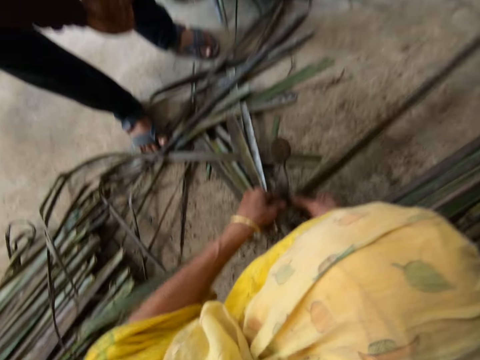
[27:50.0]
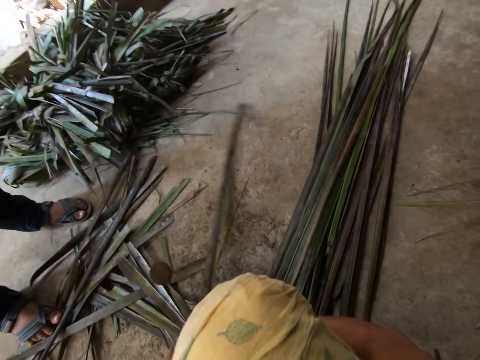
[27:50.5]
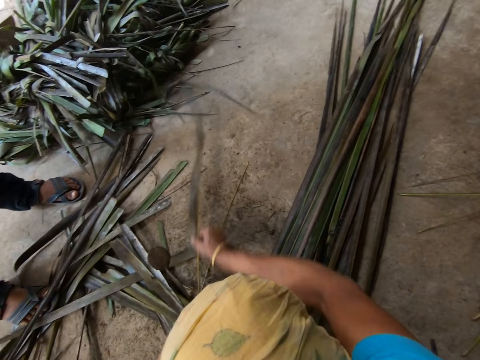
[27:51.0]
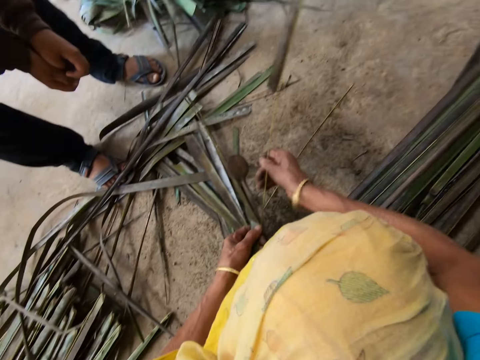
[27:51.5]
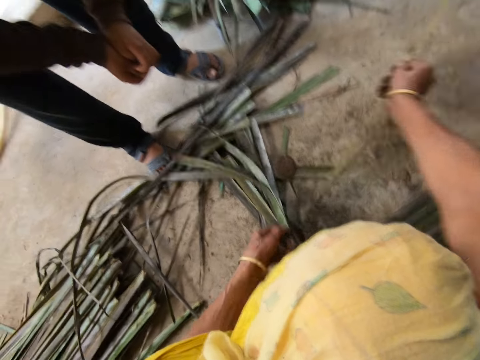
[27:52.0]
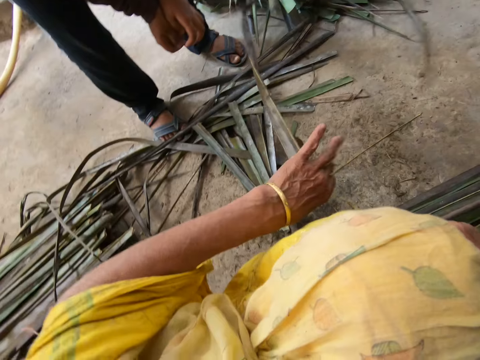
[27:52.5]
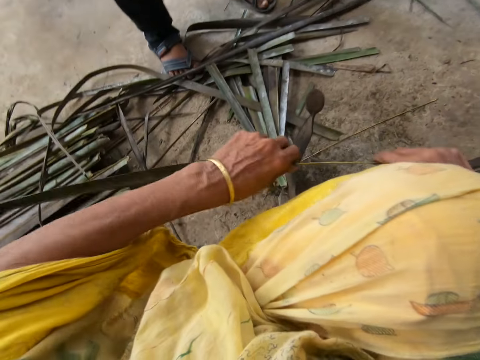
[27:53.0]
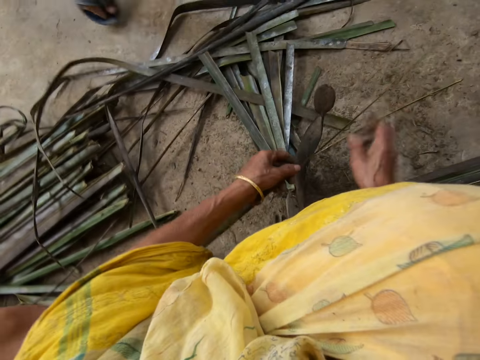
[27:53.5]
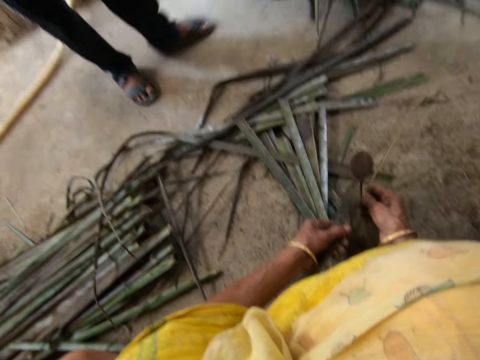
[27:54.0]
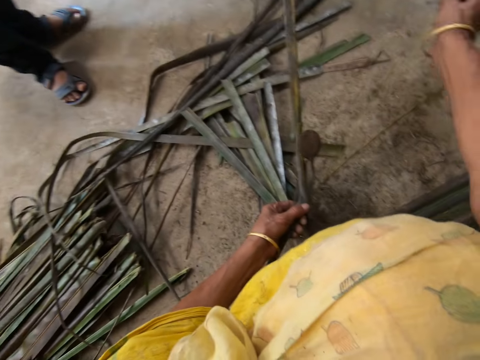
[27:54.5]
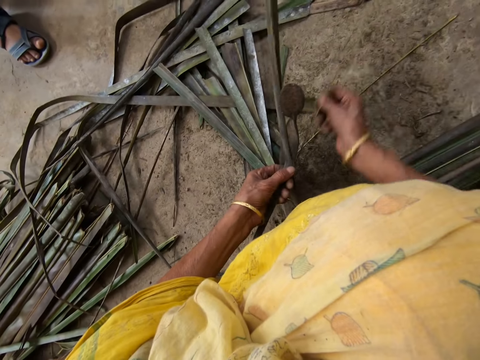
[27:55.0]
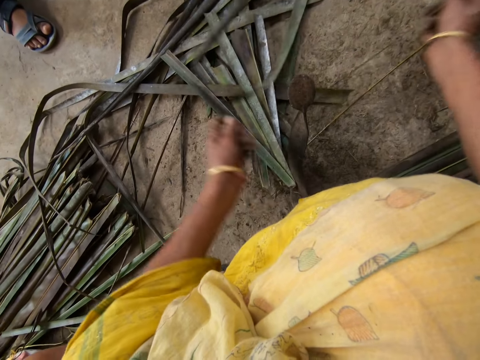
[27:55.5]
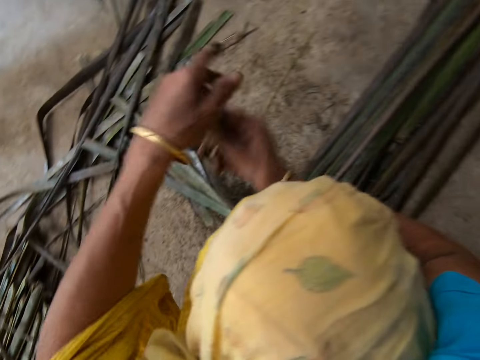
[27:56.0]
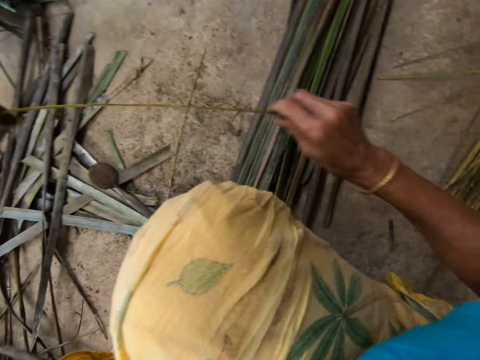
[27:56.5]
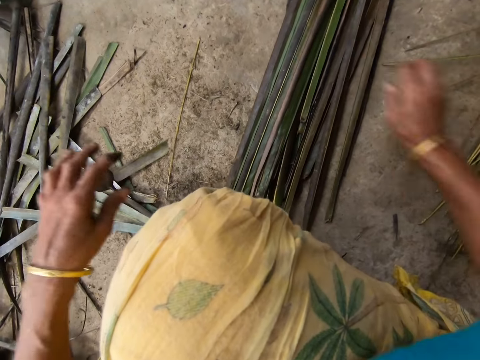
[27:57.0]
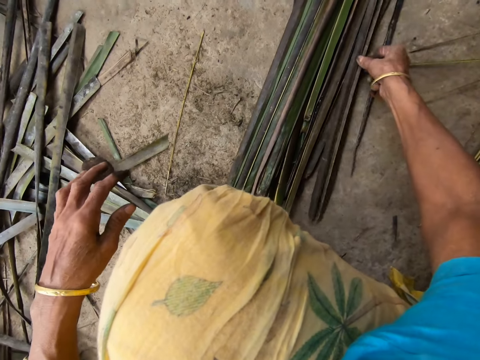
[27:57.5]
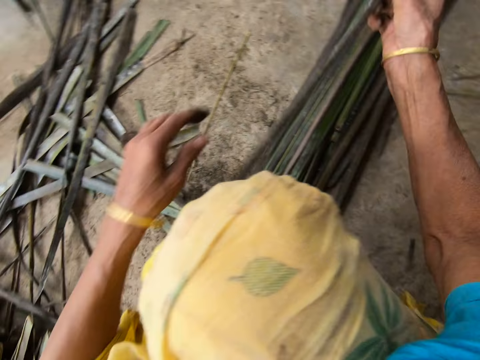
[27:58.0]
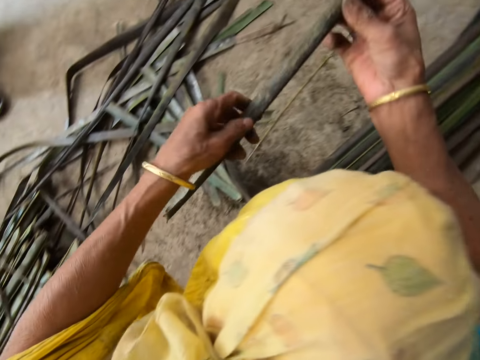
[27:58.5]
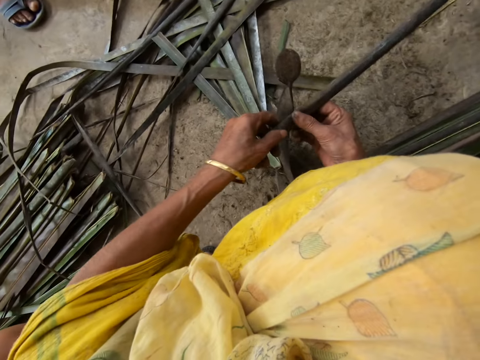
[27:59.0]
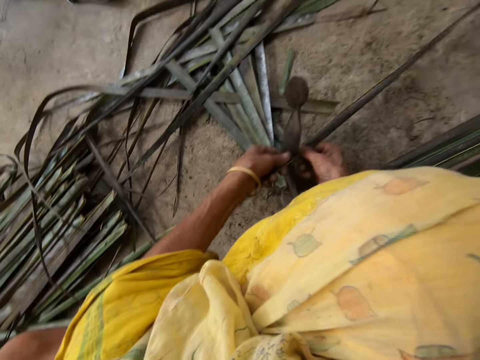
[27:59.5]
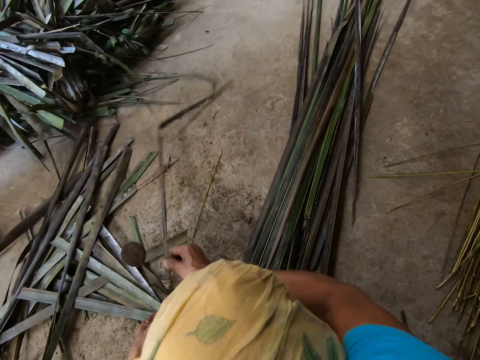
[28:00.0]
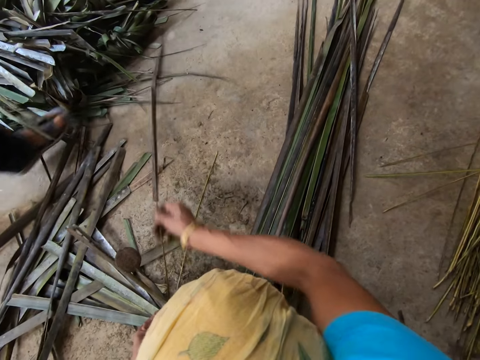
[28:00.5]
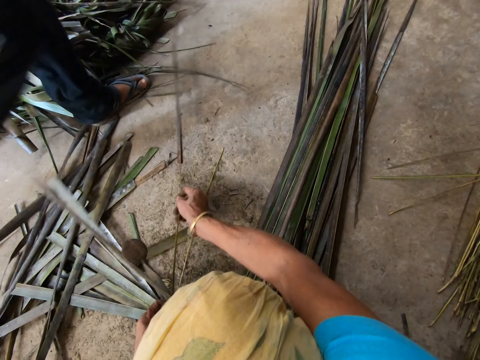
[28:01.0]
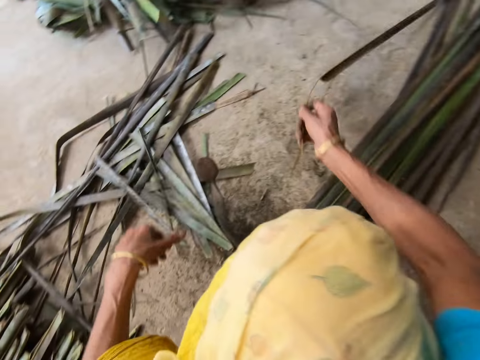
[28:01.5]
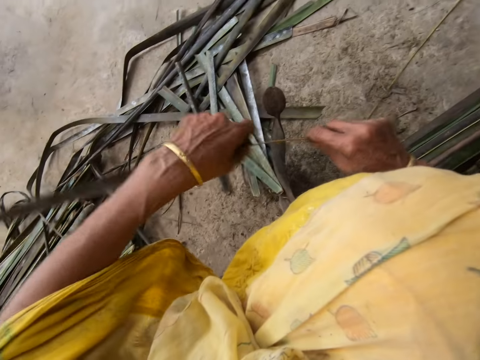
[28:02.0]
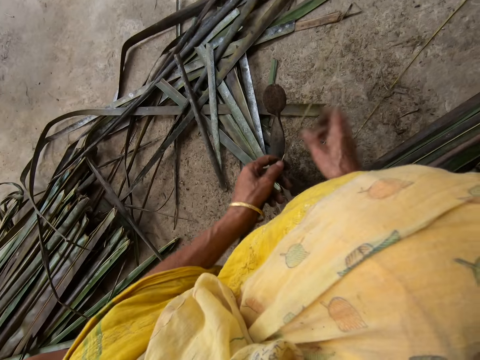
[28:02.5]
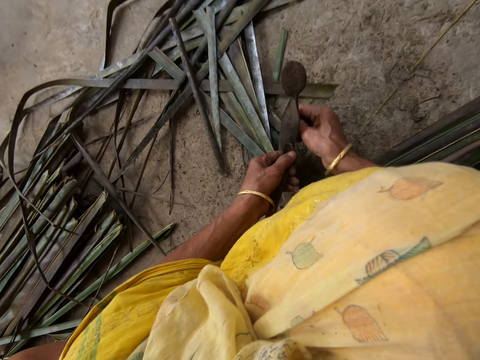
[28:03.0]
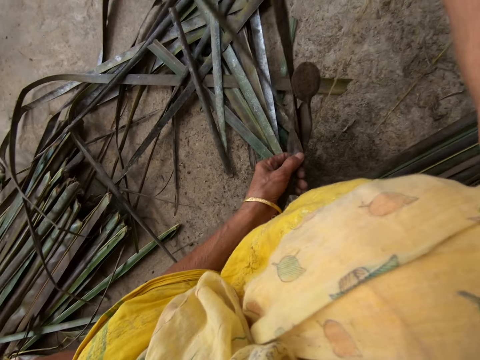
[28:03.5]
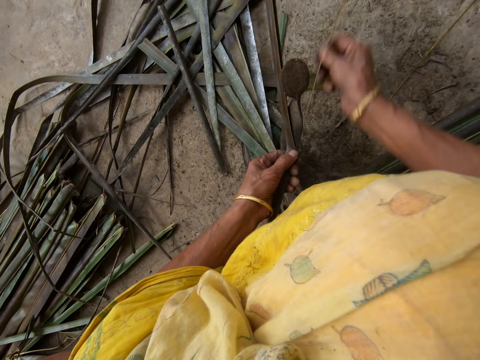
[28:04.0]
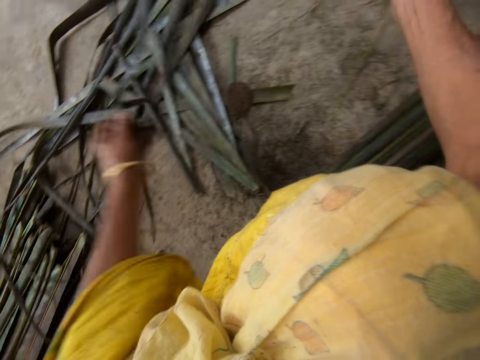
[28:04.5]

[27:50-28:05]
The camera wearer trims a leaflet or coconut leaf from a stick or coconut leaf midrib with the sharp-edged iron rod or vegetable cutter on the floor. She pulls the midrib on the coconut leaf. She reaps the coconut leaf off the midrib on the vegetable cutter. She pulls the midrib on the coconut leaf. She drops the stick on the floor with her right hand. She picks up the leaflet from the floor with her right hand. She trims the leaflet from the stick with the sharp-edged iron rod on the floor. She pulls the midrib on the coconut leaf. She reaps the coconut leaf off the midrib on the vegetable cutter. She pulls the midrib on the coconut leaf.

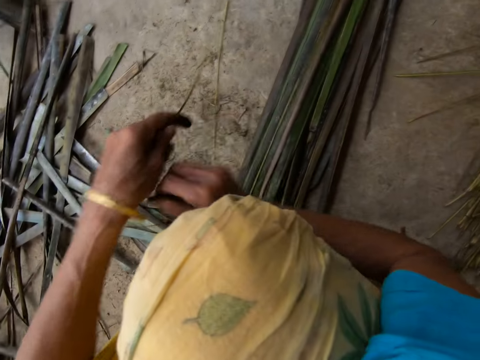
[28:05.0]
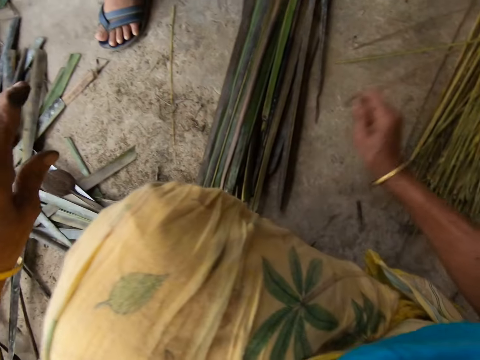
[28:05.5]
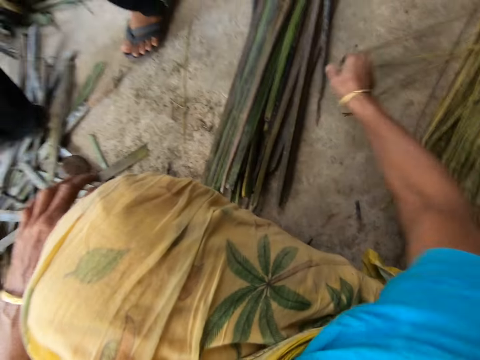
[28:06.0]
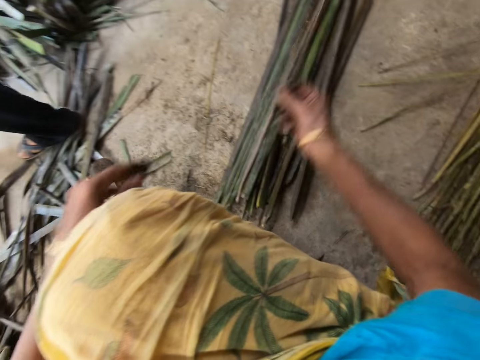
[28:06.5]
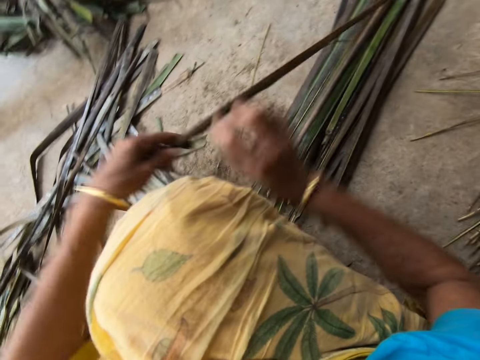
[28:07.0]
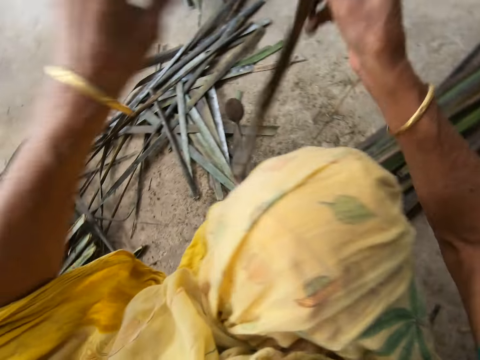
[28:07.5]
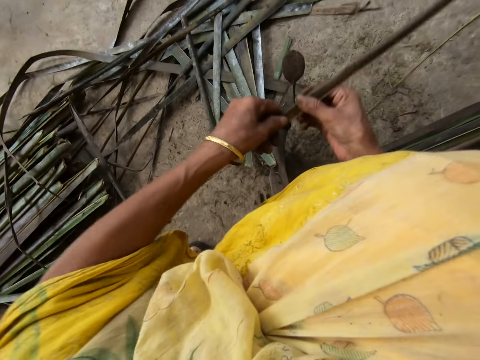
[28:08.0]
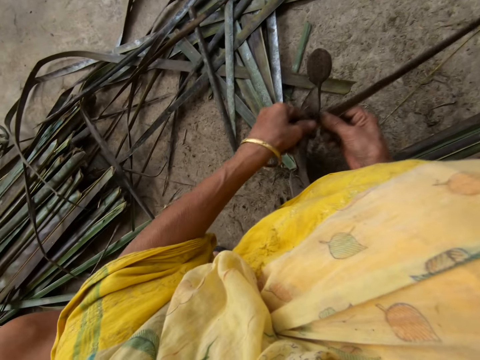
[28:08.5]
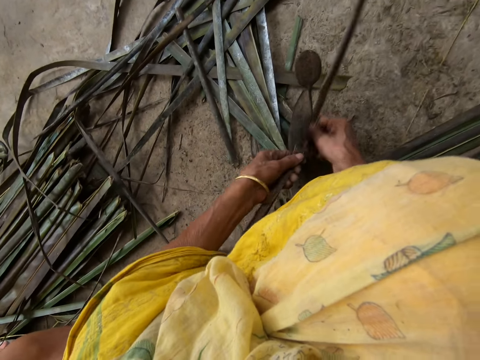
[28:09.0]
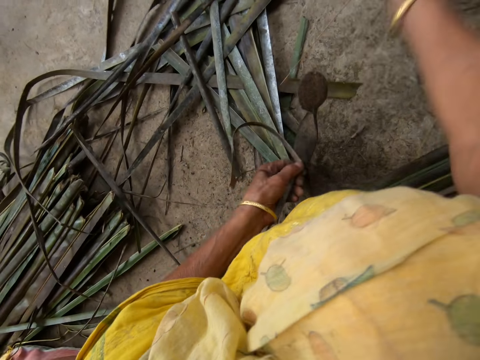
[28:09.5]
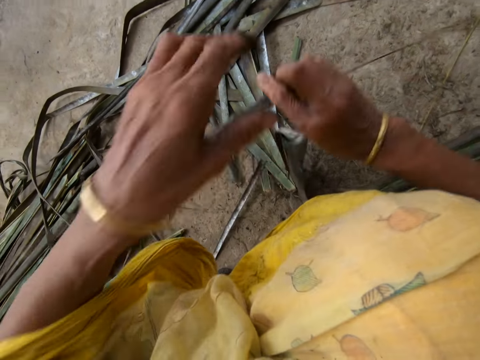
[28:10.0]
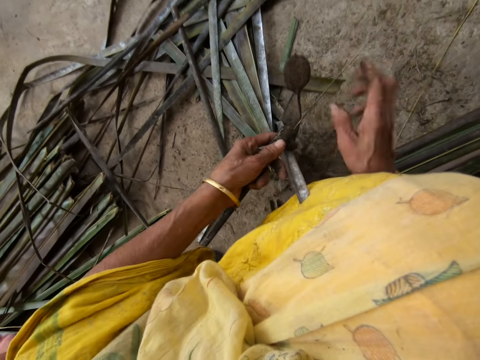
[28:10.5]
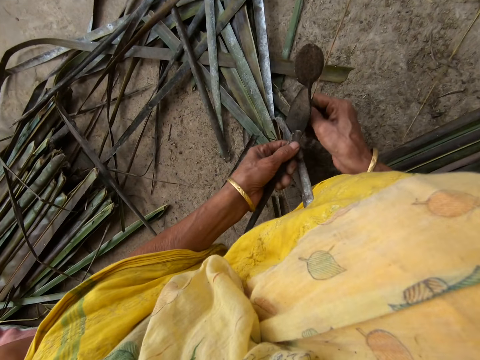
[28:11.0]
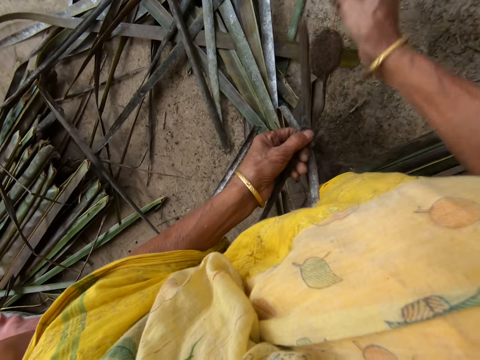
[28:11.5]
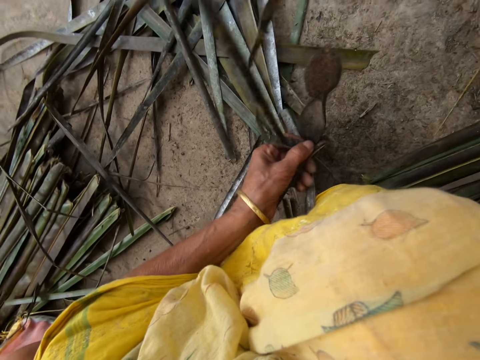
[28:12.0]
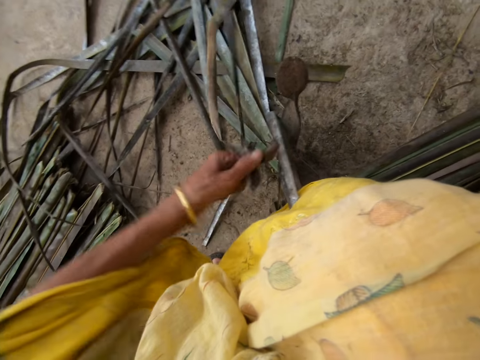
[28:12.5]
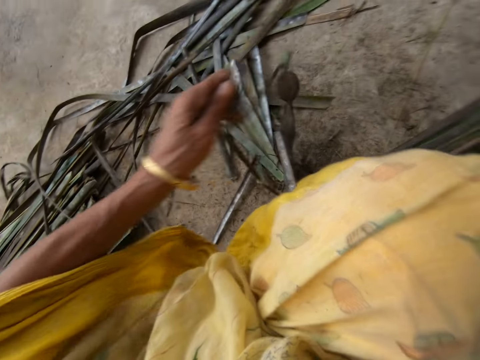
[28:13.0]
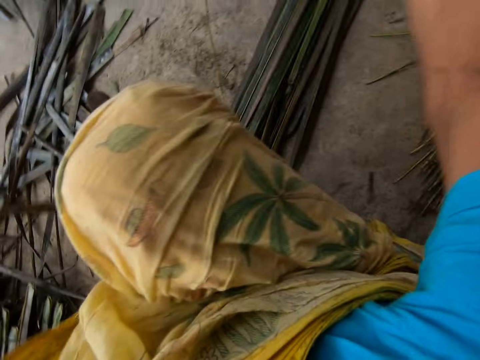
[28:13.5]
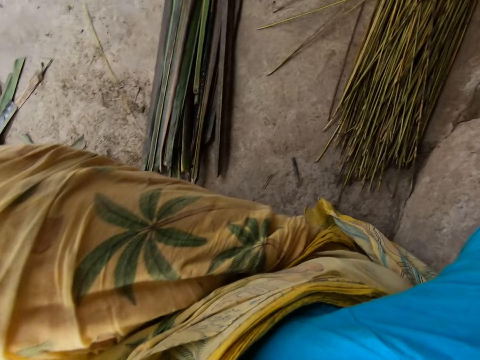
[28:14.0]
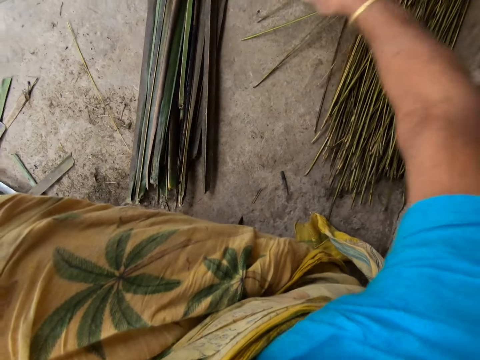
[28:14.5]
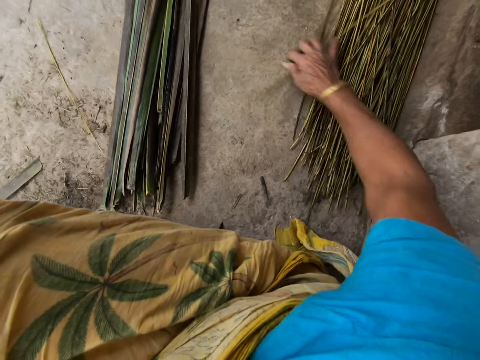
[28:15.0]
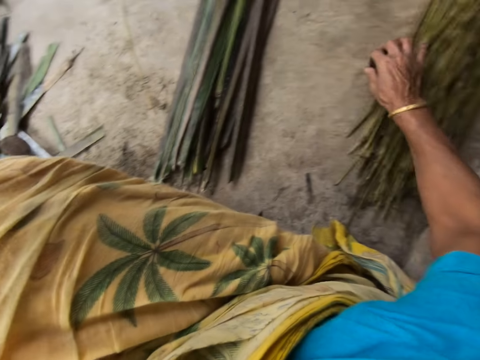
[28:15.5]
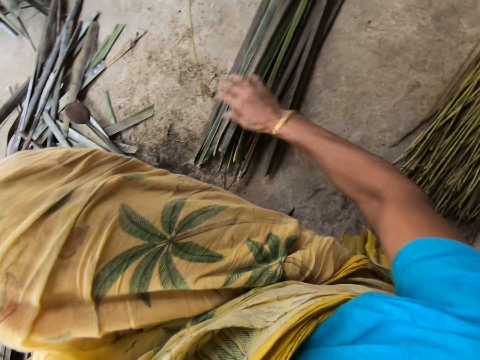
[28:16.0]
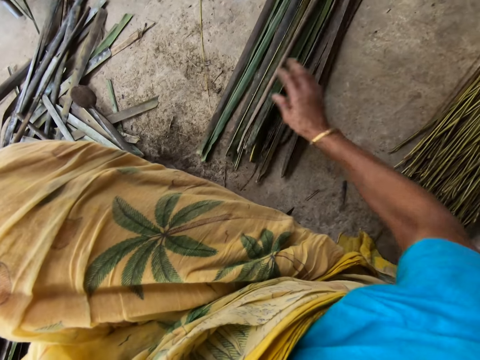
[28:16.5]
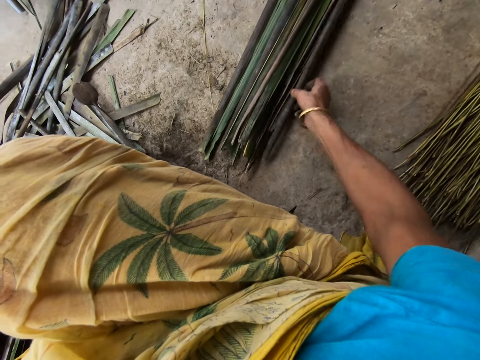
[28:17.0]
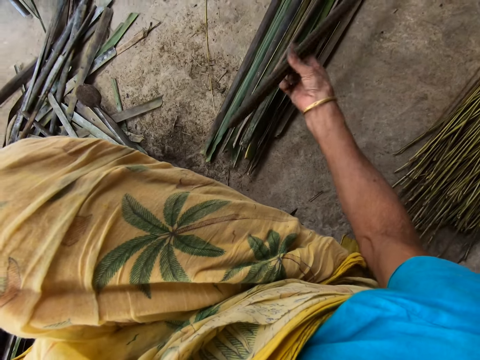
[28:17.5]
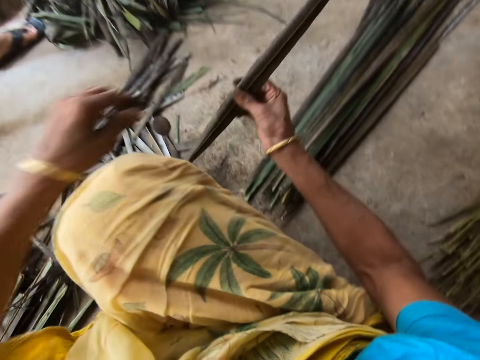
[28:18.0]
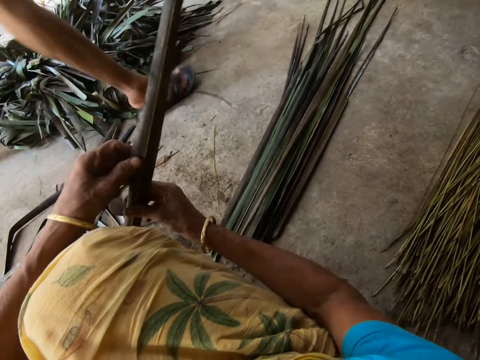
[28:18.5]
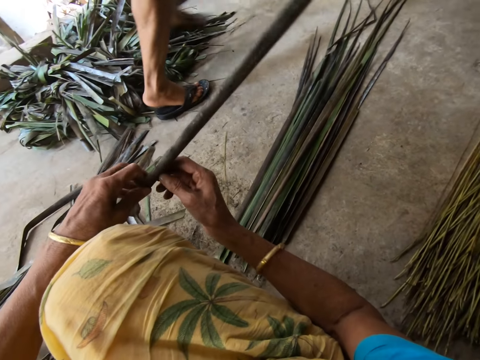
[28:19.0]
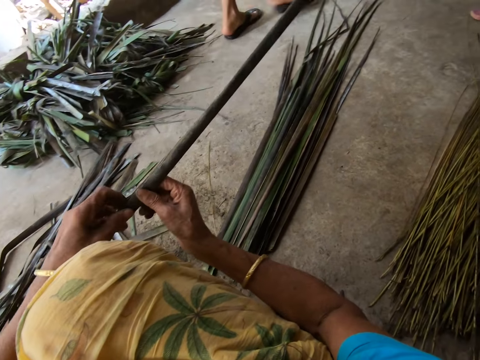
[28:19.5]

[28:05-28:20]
The camera wearer drops the stick or coconut leaf midrib on the floor with her right hand. She picks up a leaflet or coconut leaf from the floor with her right hand. She trims the leaflet from the stick with the sharp-edged iron rod or vegetable cutter on the floor. She pulls the midrib on the coconut leaf. She reaps the coconut leaf off the midrib on the vegetable cutter. She pulls the midrib on the coconut leaf. She drops the stick on the floor with her right hand. She picks up the leaflet from the floor with her right hand.
